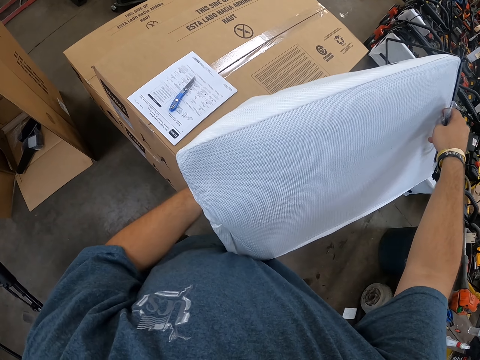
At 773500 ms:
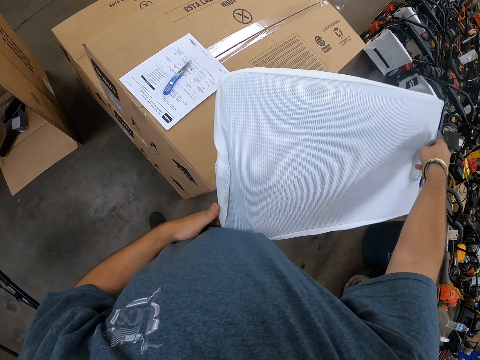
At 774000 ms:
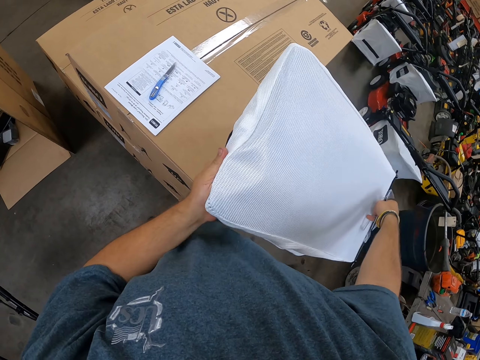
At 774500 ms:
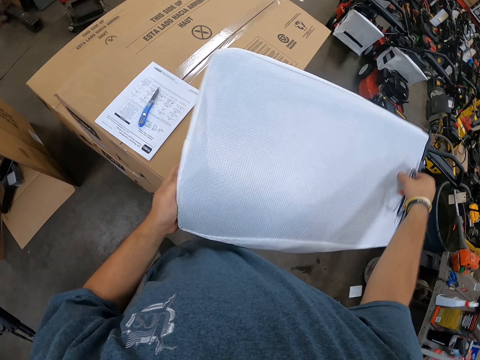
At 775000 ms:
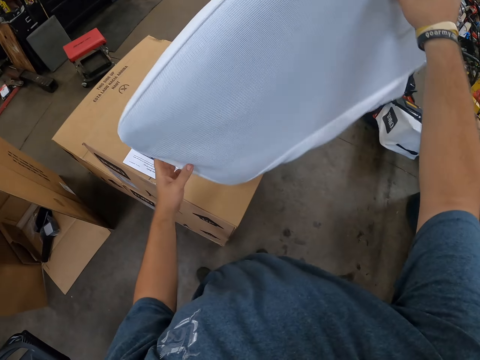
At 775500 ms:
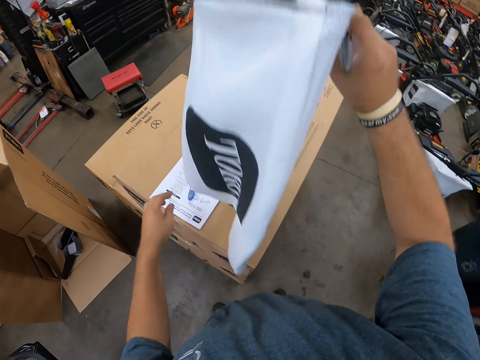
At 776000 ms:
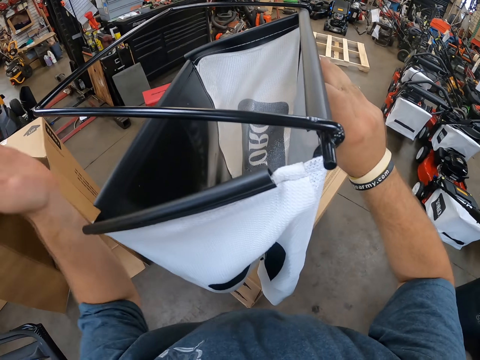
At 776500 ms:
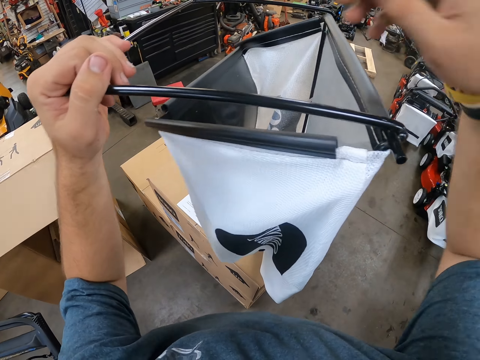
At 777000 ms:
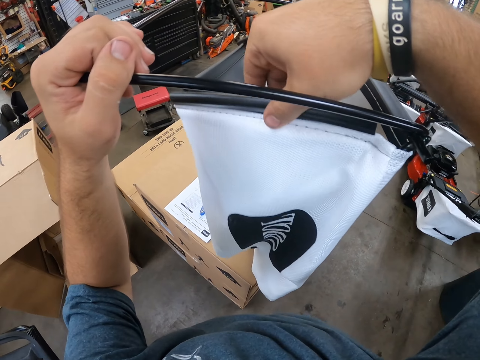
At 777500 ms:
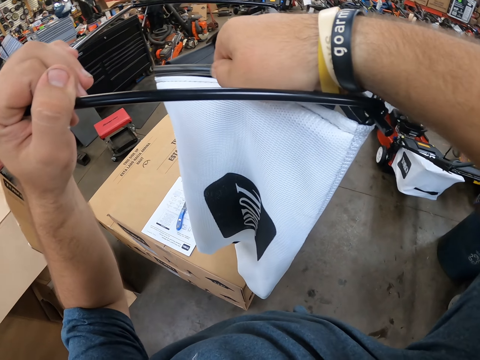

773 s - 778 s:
The camera wearer holds the lawn mower basket. They fix the lawn mower basket.

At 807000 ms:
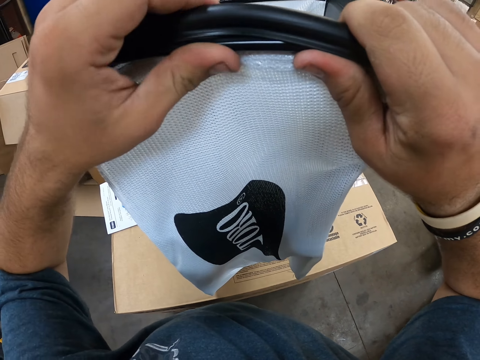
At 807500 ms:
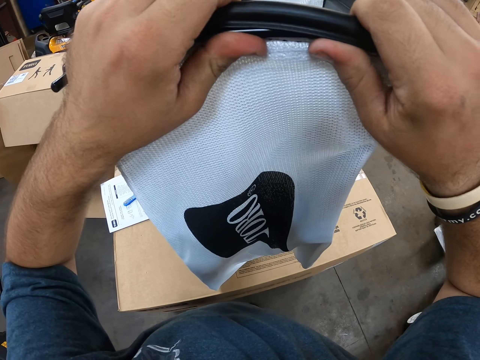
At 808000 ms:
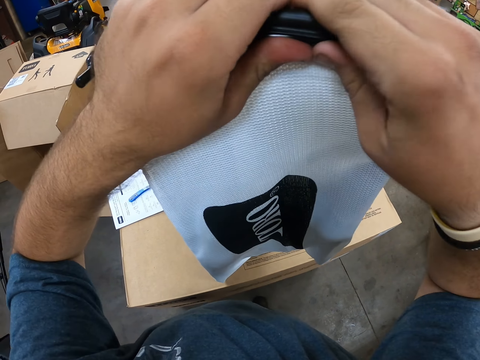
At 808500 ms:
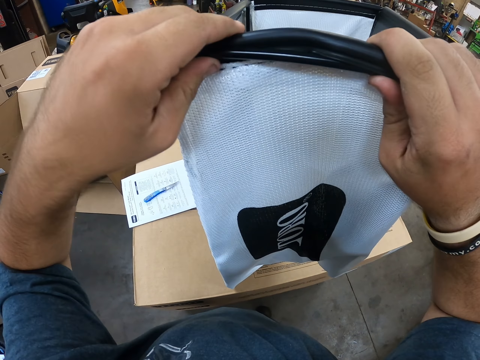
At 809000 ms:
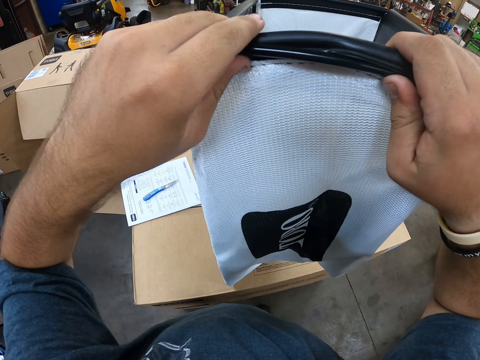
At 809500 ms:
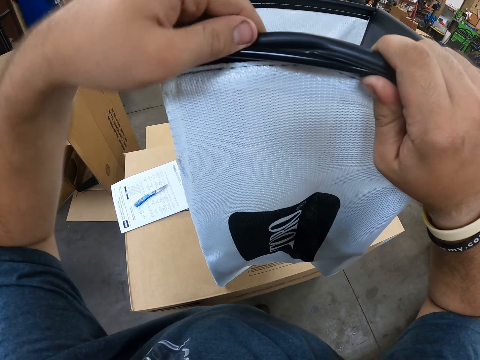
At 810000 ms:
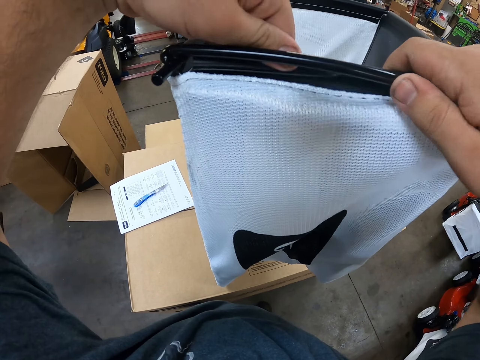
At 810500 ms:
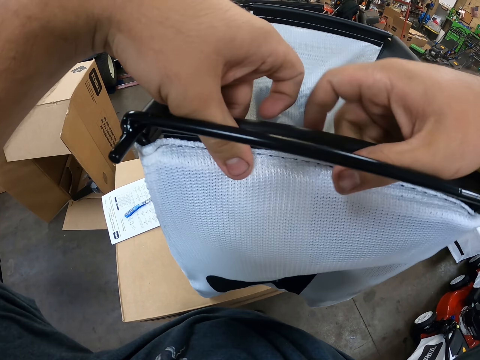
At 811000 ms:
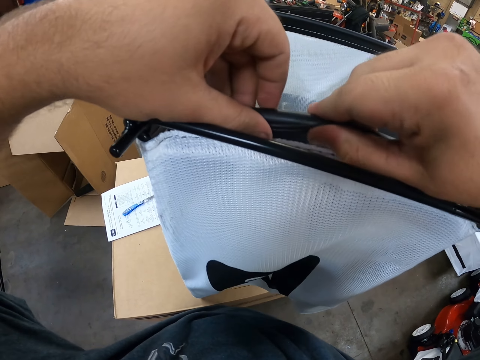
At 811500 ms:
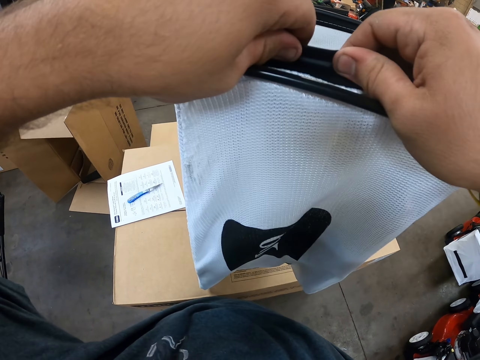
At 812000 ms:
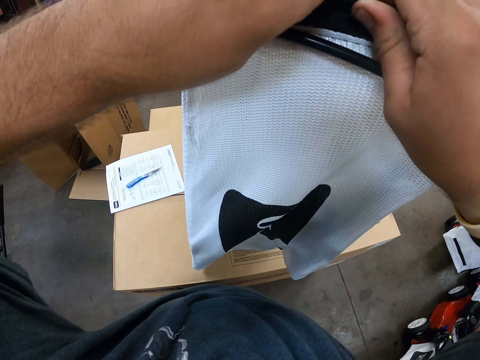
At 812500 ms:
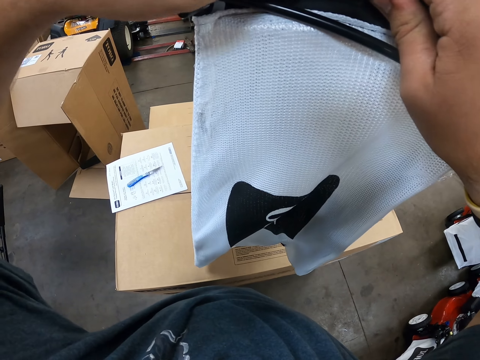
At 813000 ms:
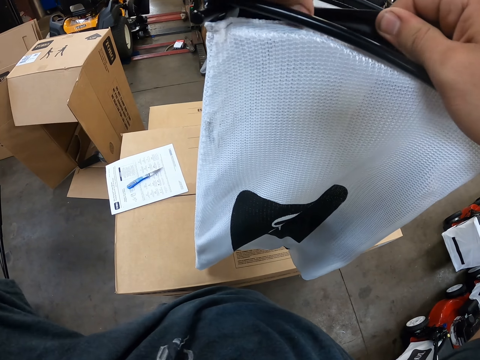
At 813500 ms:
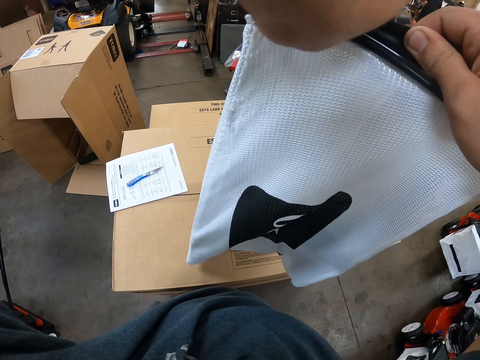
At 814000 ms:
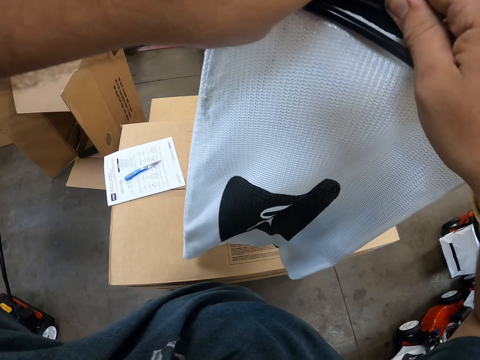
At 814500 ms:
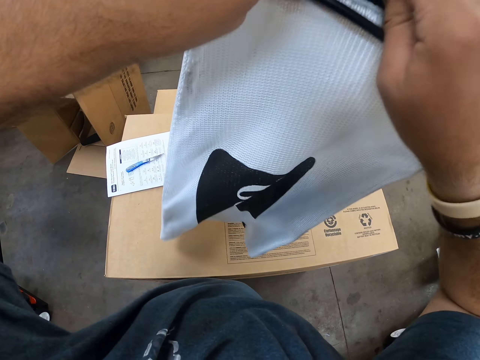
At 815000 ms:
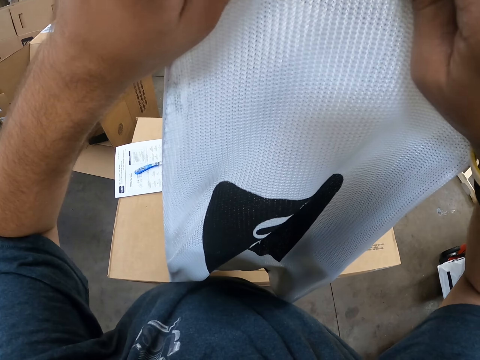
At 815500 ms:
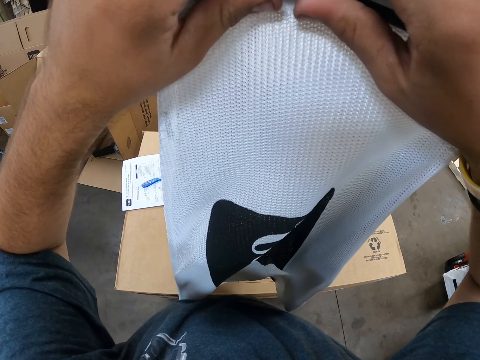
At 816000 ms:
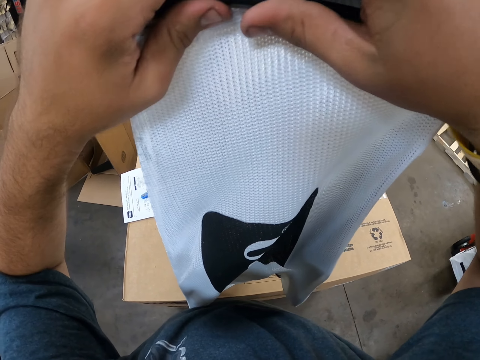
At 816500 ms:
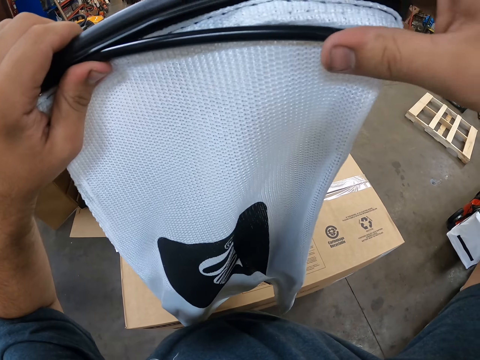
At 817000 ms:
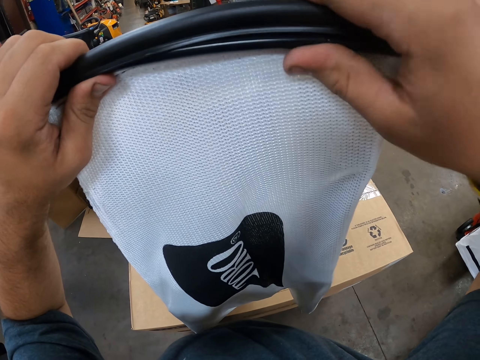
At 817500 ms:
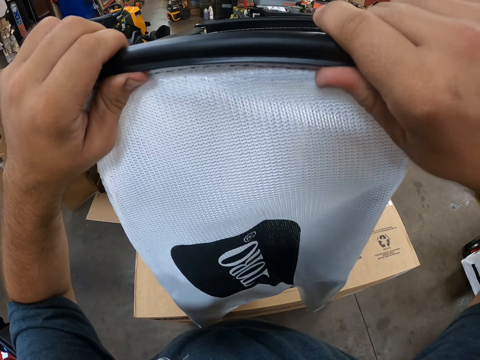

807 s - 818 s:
The camera wearer fixes the lawn mower basket.

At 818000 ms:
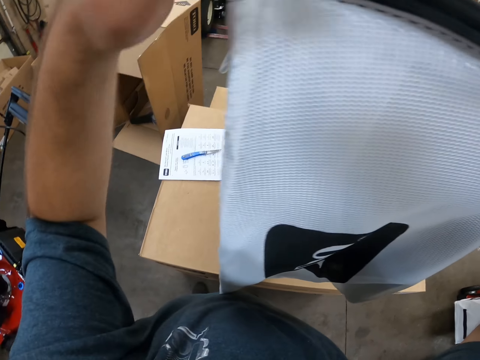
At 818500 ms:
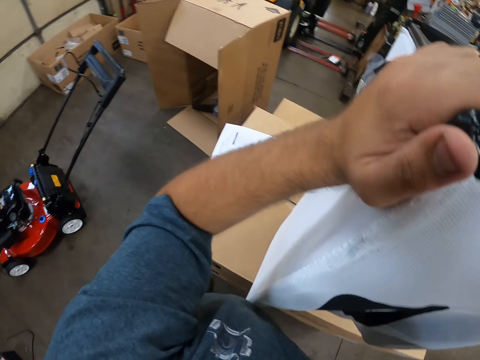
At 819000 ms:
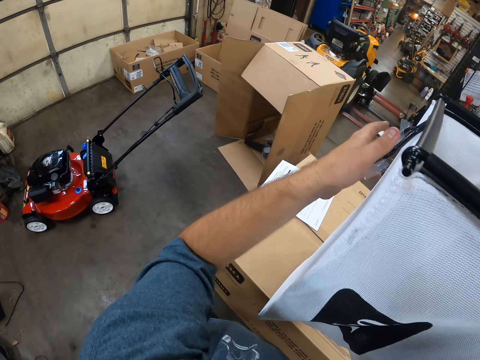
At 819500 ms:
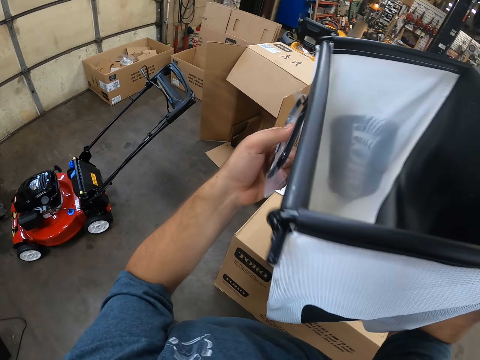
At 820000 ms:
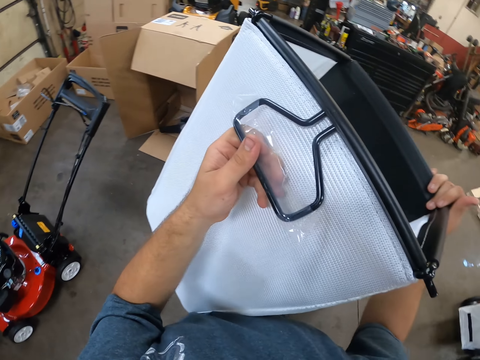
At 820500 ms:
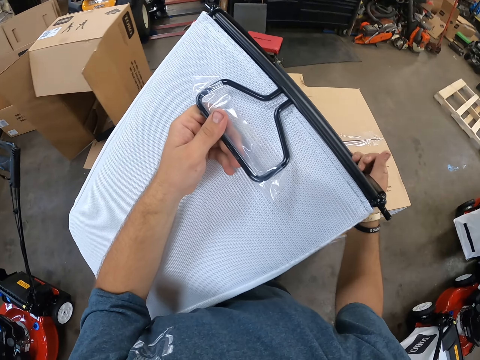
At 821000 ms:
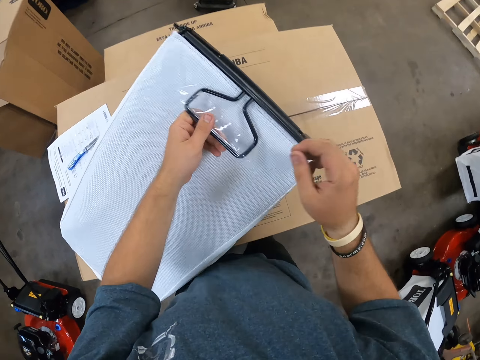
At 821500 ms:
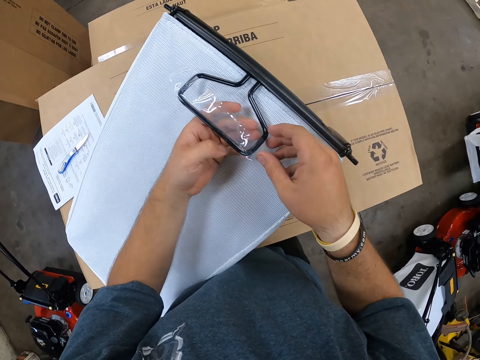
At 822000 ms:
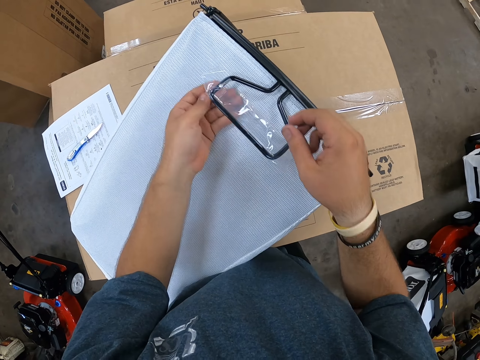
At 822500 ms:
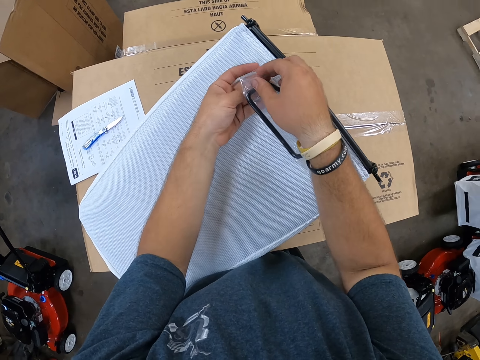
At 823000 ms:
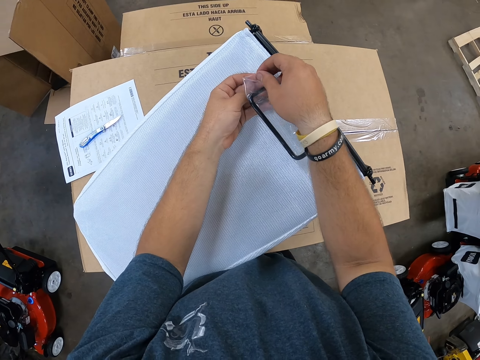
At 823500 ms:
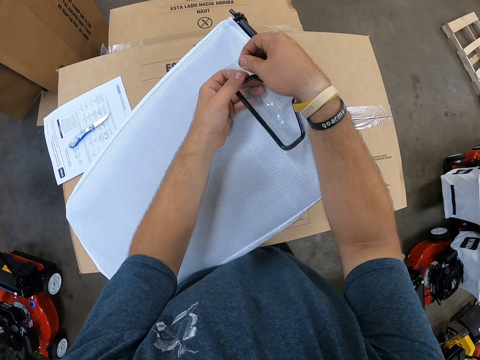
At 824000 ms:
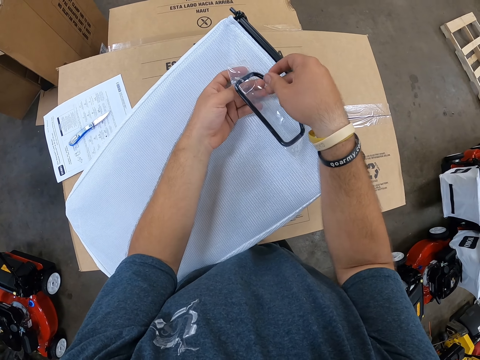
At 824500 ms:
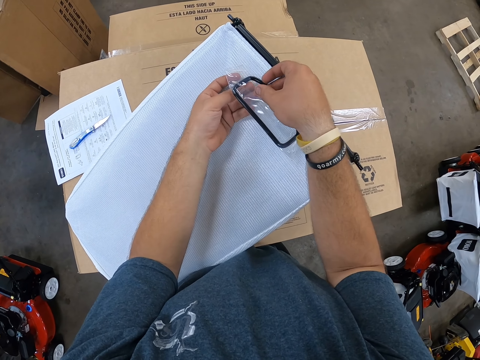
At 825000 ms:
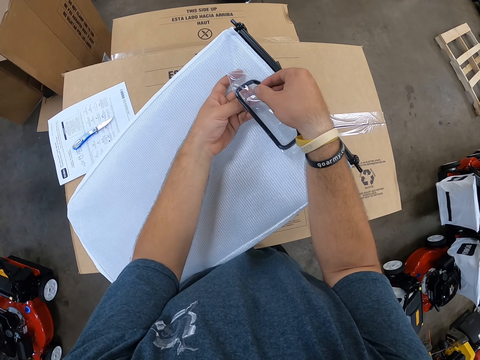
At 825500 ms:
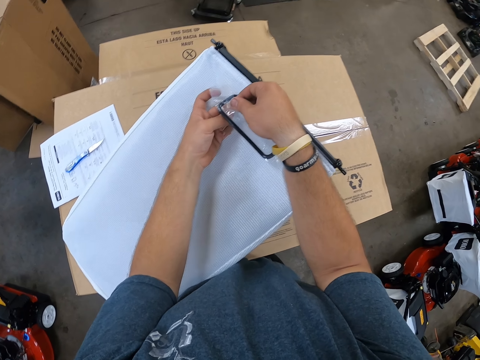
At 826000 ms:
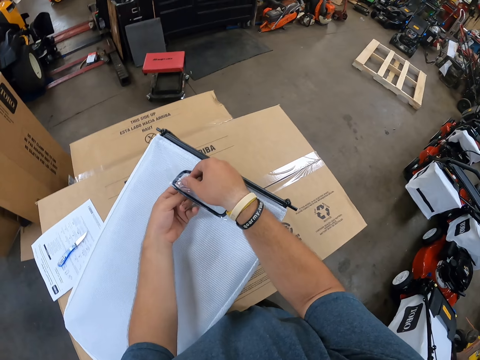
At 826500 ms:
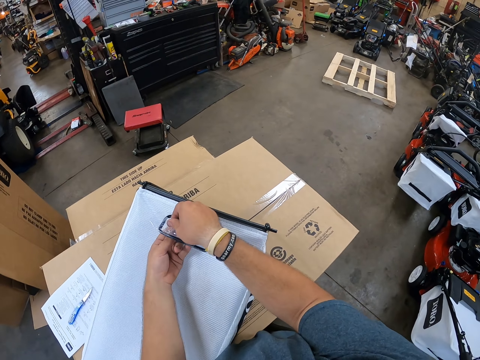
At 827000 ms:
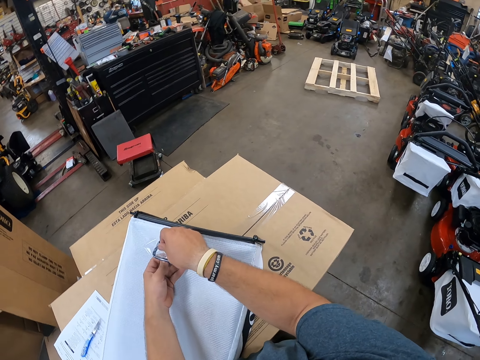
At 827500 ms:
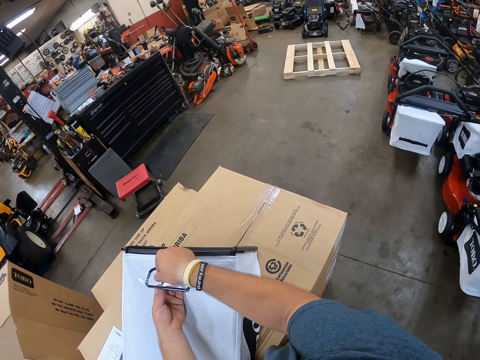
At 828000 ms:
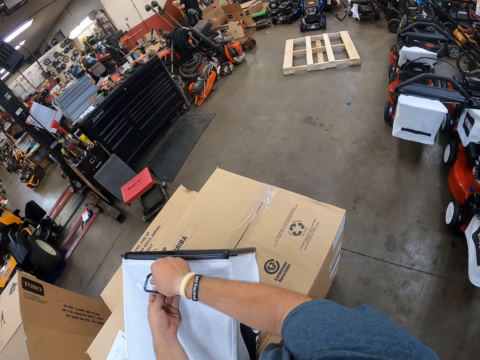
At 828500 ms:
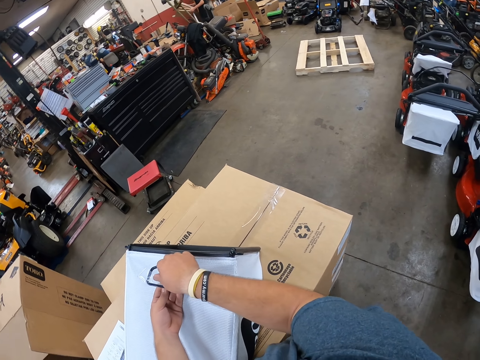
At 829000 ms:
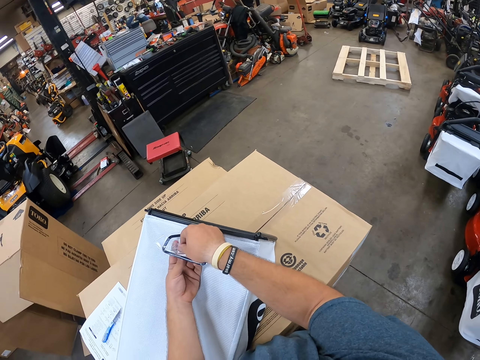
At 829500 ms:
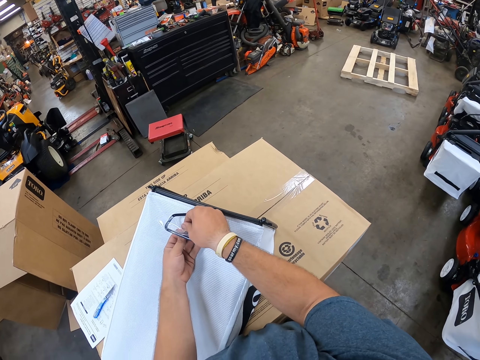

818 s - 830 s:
The camera wearer holds the lawn mower basket. They unwrap the wrap paper. They place the box on another box. They open the sticker on the basket handle. They unwrap the wrap paper again. They look around.
